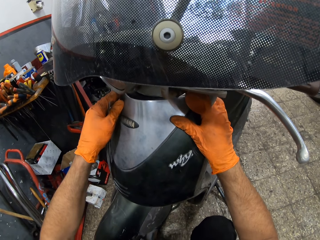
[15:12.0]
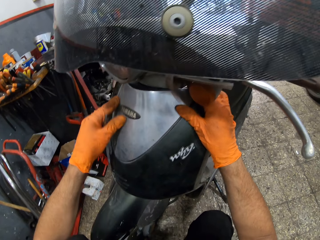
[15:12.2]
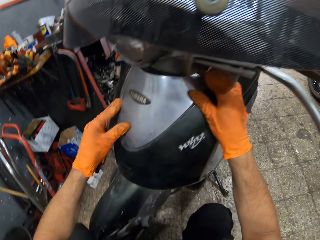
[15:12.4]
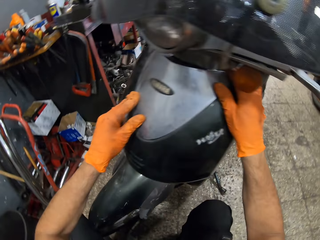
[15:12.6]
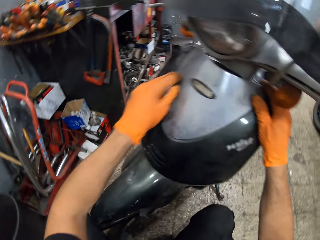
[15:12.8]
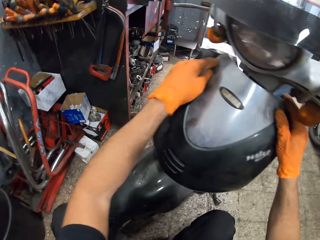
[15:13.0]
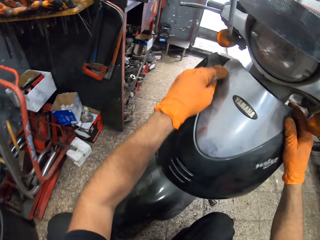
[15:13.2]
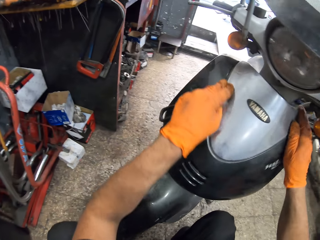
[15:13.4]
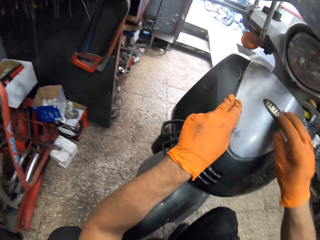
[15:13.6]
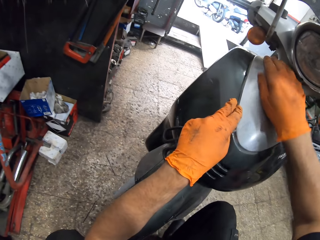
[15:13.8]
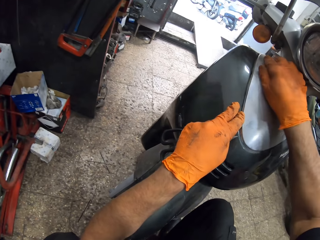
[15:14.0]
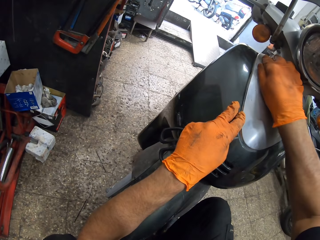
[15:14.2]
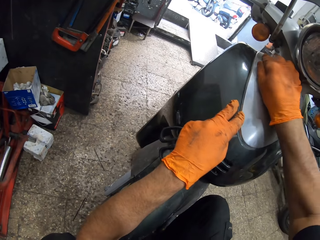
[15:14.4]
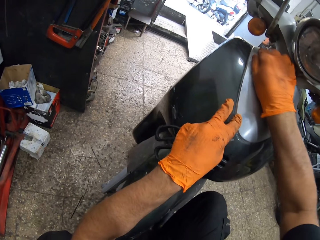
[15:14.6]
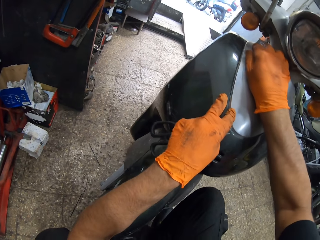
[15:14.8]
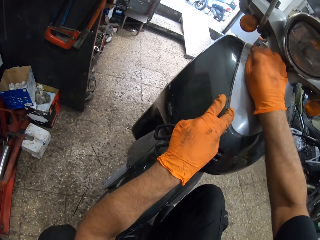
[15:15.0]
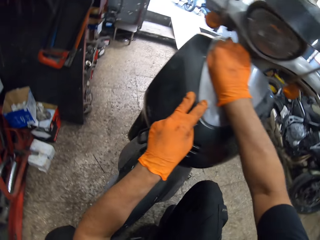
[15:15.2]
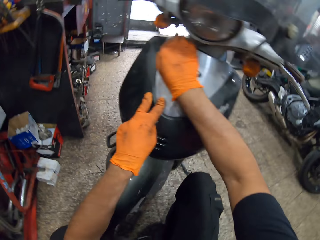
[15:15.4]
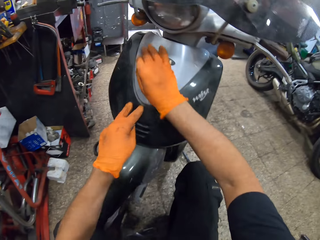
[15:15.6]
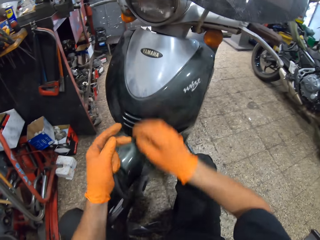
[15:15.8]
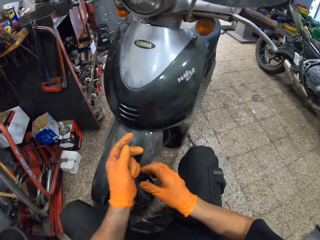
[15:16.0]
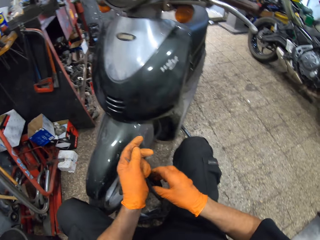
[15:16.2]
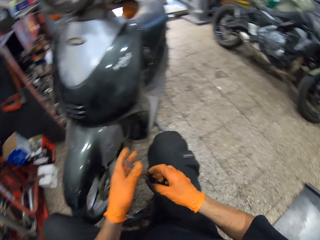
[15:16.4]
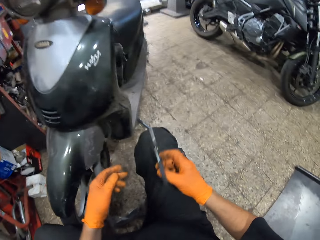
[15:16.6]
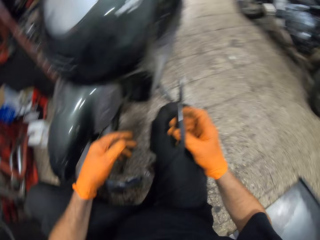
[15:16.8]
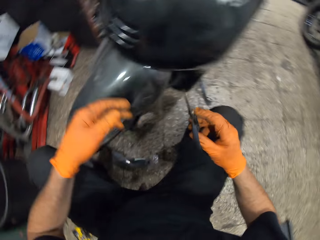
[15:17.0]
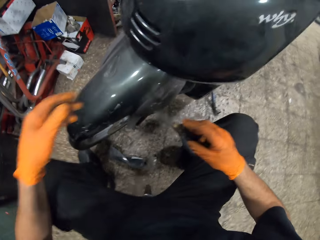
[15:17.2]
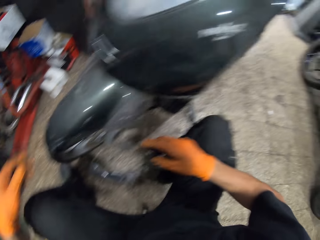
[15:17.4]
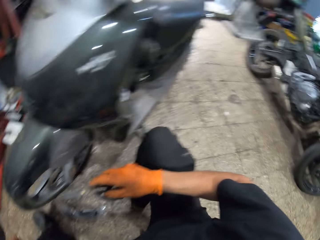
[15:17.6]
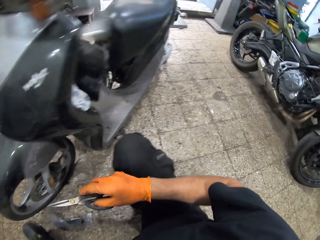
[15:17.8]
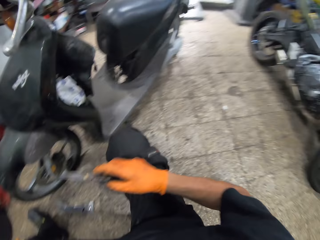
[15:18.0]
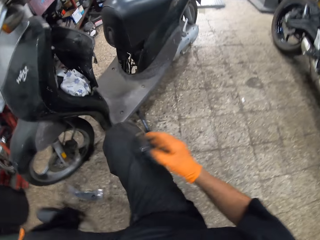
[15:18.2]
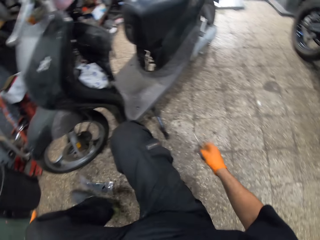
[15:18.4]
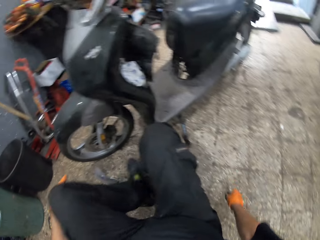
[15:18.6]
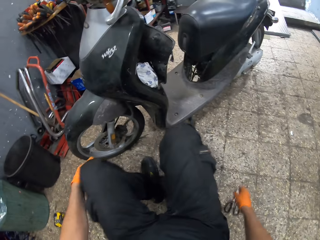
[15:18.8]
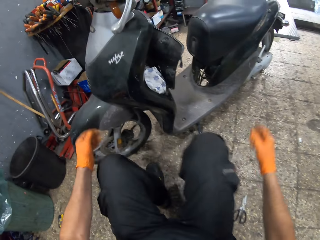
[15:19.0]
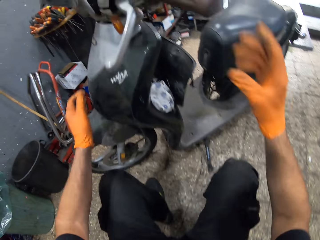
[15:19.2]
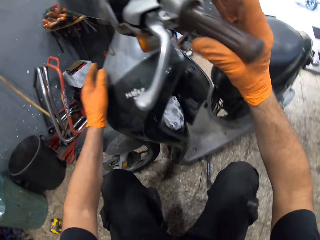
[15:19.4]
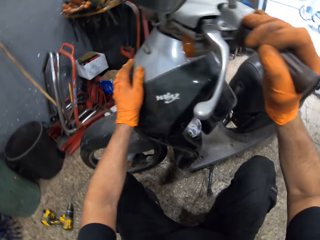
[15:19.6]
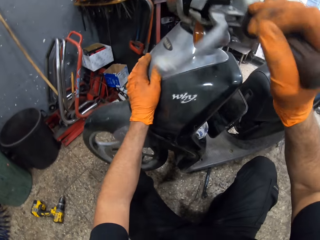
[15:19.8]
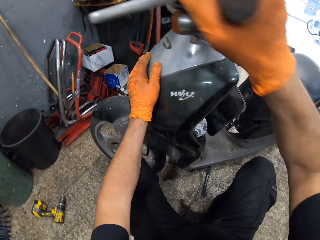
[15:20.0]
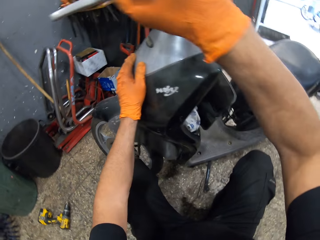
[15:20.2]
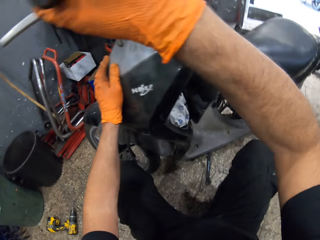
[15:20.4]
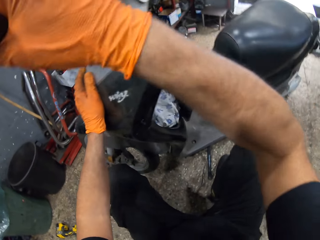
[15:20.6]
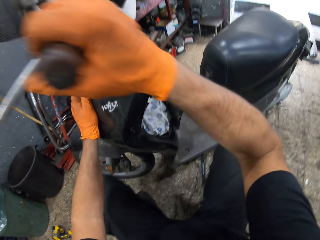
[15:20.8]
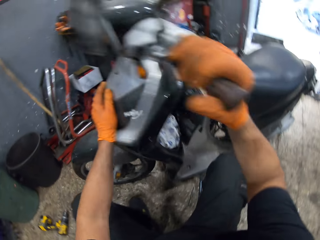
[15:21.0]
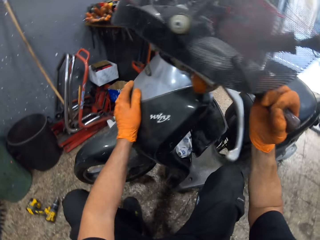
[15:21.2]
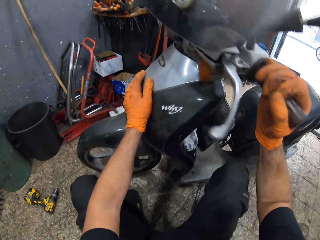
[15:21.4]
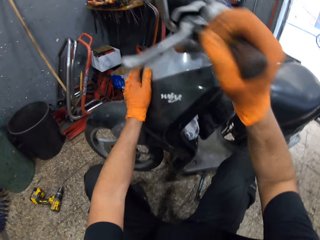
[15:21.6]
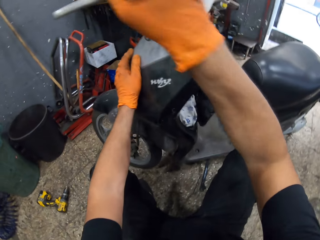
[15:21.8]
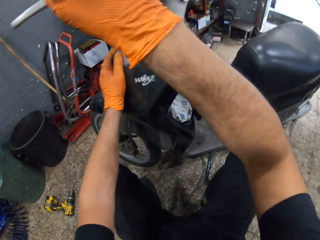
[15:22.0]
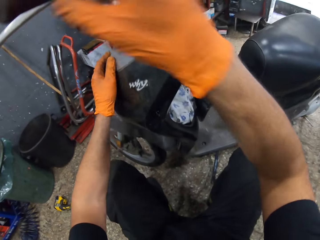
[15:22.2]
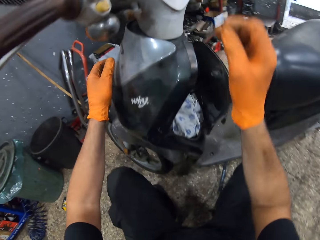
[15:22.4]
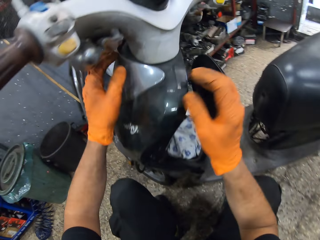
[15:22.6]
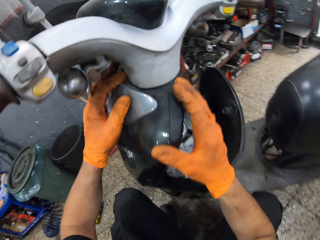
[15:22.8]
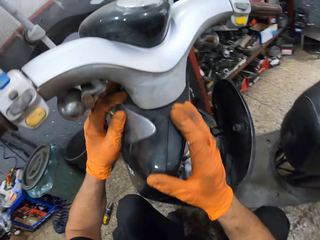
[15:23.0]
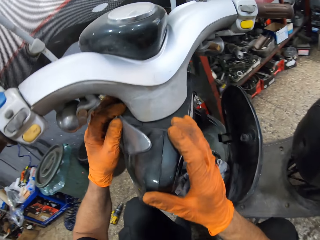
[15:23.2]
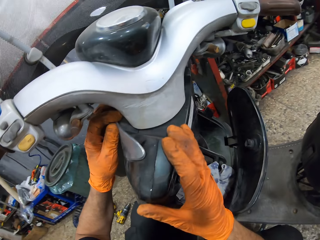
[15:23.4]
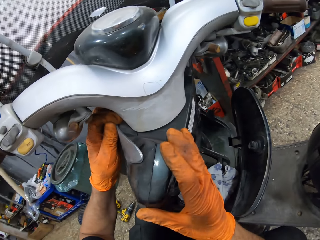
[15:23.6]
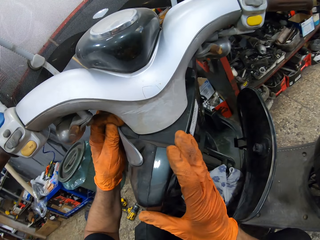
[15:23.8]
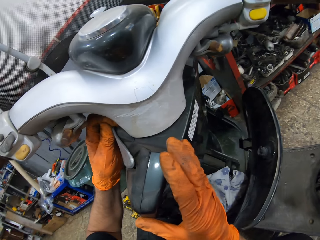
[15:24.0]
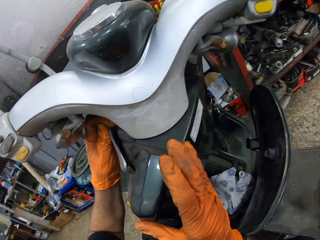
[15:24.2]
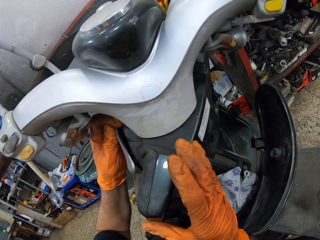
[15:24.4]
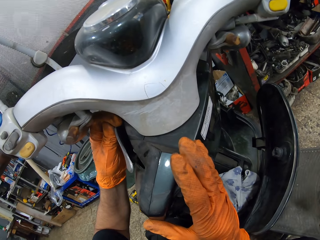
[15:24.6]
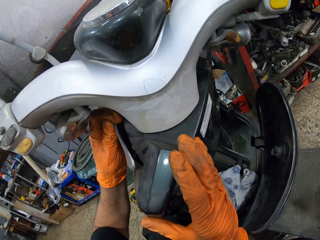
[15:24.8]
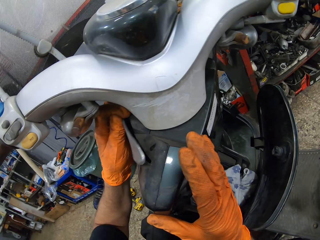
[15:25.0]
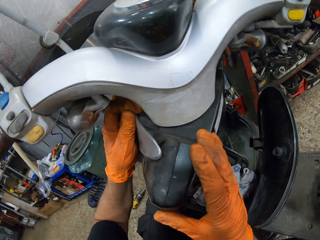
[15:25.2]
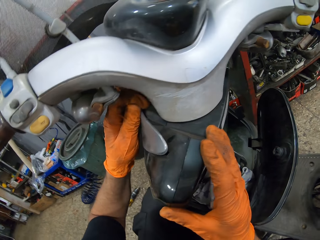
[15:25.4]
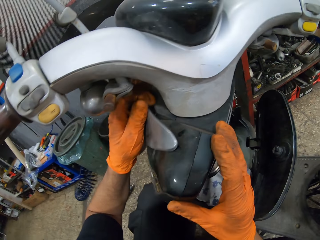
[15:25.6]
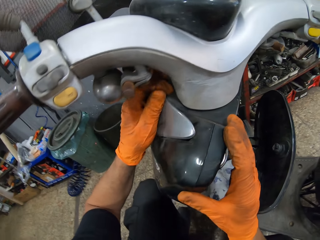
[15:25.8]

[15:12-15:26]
The camera wearer touches the front mudguard. He lets go of the moped or motorcycle. He passes the pair of scissors to his right hand. He holds the pair of scissors. He moves both hands, looks around, and makes a step. He drops the pair of scissors on the ground. He looks around. He holds the motorcycle with his hands. He turns the motorcycle. He holds the moped, lets go of the moped, and holds the moped. He adjusts the motorcycle's hood. He examines the moped.

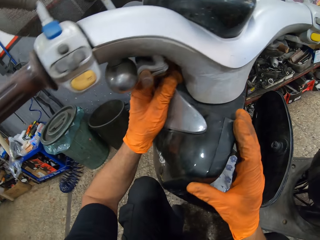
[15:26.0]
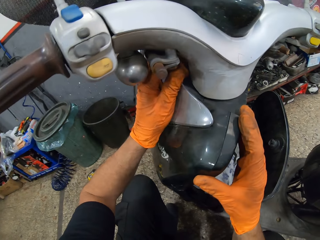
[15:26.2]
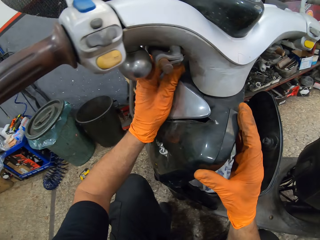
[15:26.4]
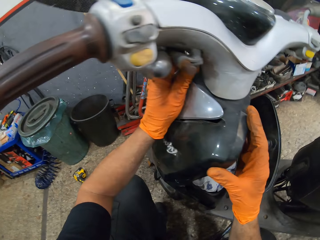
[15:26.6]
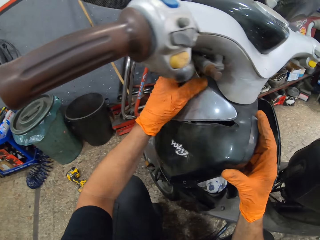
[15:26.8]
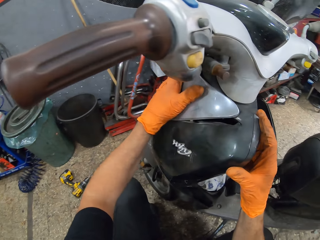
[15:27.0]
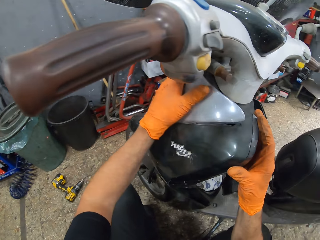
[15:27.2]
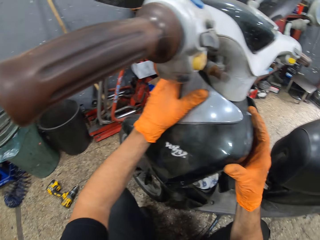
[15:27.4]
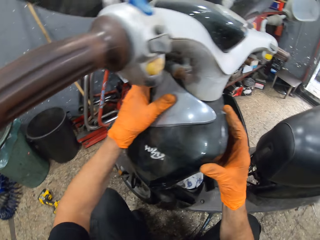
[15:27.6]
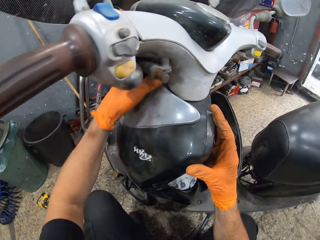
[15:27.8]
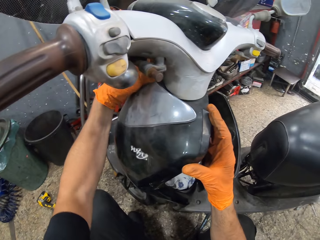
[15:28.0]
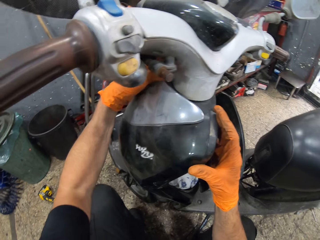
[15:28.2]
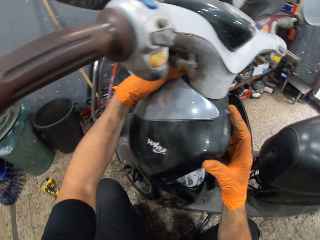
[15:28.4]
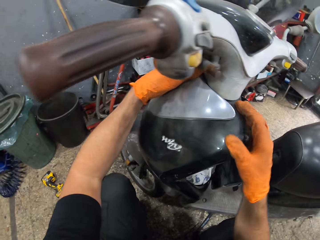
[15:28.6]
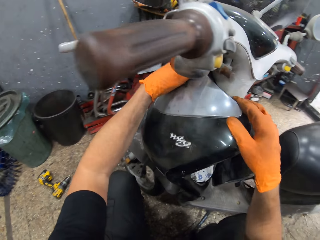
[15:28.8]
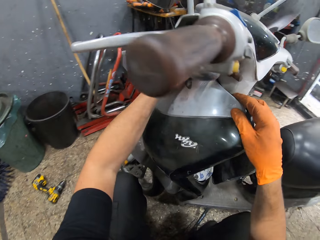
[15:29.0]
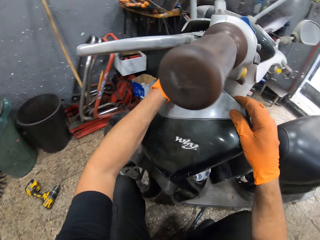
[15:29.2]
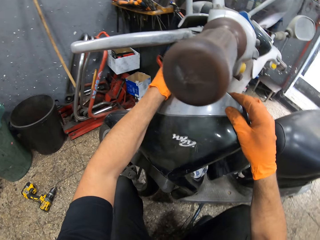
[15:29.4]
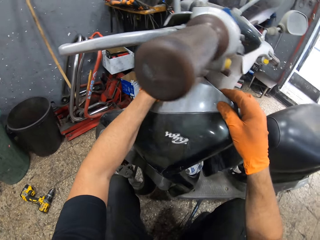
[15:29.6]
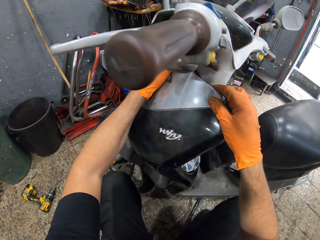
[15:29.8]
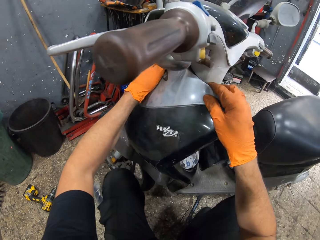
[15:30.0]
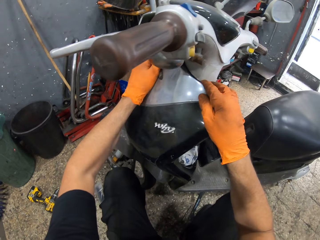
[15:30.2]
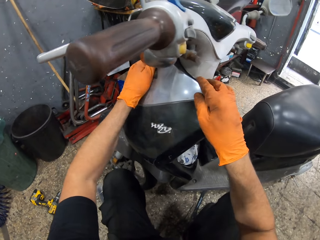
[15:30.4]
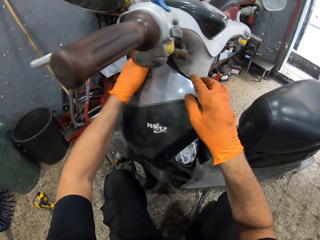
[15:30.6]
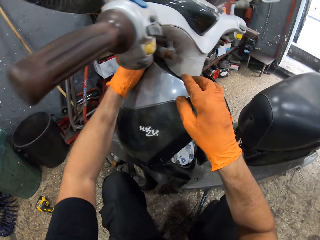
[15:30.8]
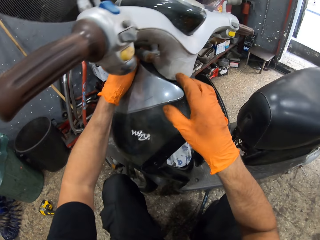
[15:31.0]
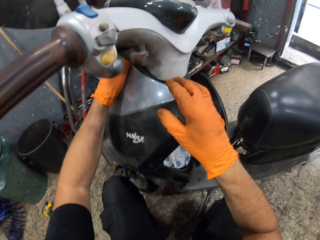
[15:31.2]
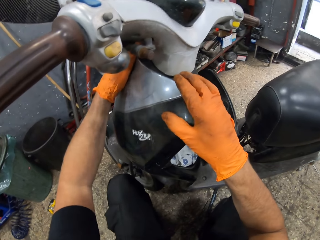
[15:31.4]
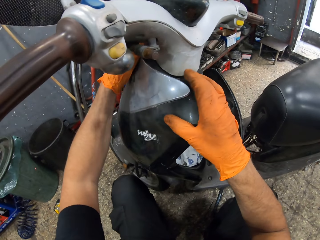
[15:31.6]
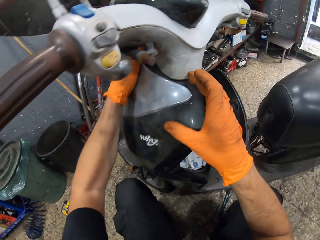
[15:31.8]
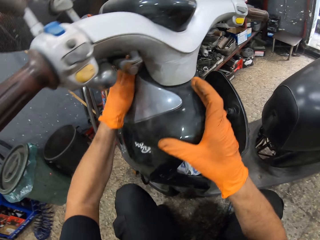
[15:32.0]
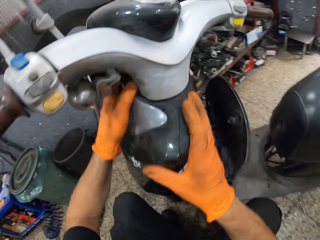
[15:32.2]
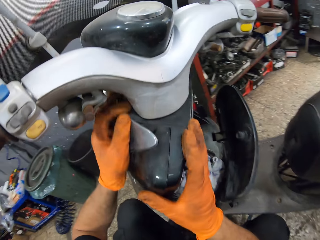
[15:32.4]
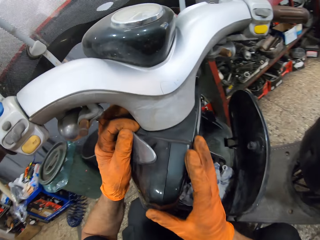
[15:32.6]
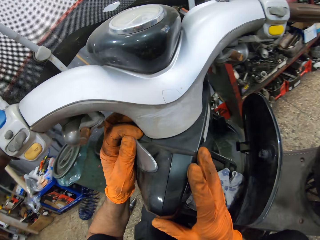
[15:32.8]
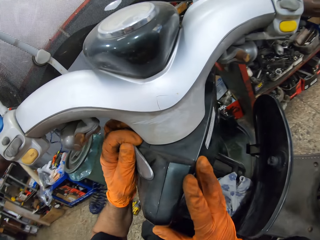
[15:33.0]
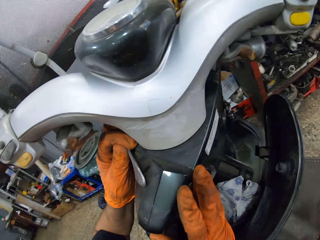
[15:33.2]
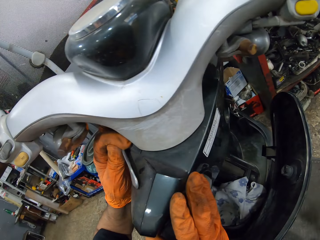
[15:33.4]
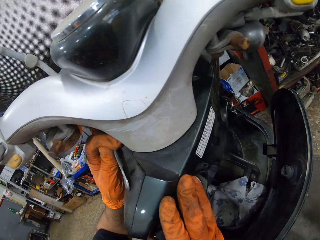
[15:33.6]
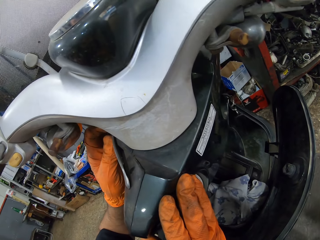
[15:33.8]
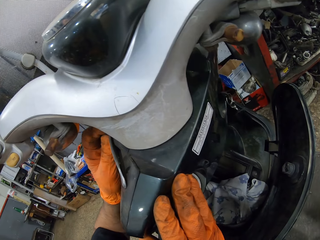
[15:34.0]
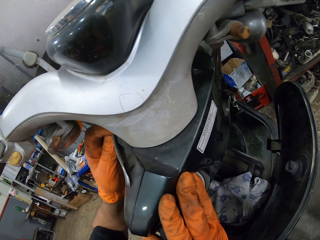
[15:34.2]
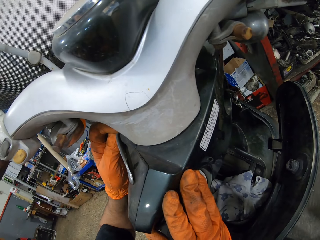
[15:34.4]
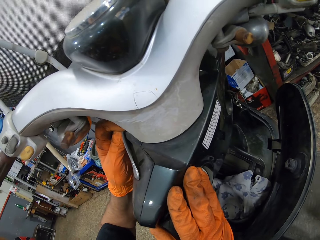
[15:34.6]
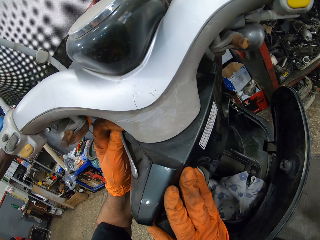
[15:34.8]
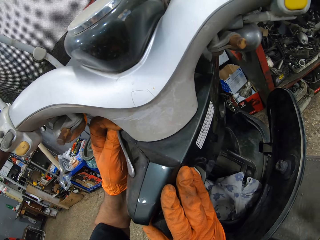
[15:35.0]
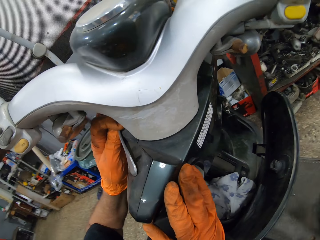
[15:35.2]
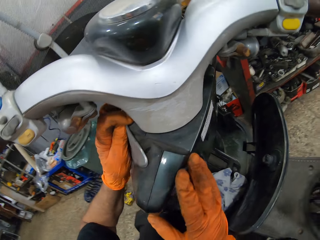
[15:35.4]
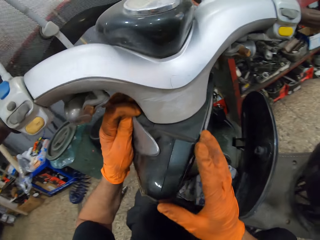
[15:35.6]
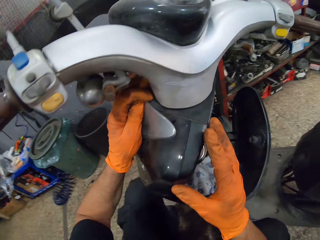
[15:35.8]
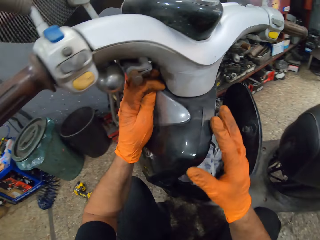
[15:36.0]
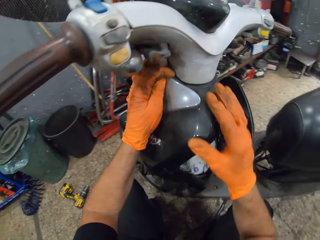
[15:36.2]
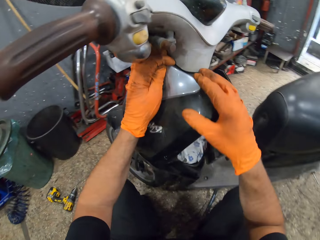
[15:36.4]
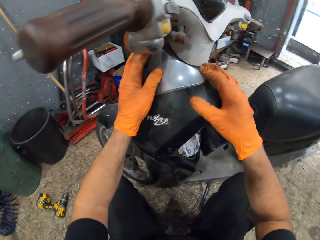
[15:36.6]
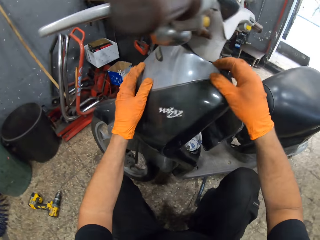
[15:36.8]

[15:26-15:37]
The camera wearer holds the guard and places the guard on the moped. They examine the moped. They place the guard on the moped.
